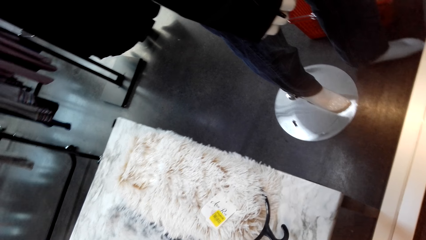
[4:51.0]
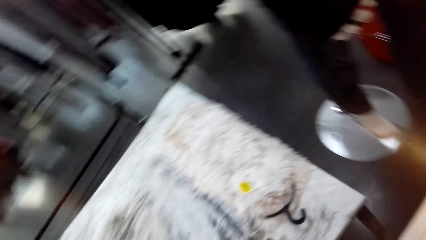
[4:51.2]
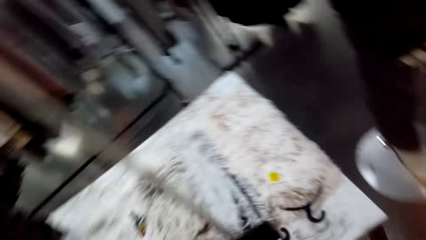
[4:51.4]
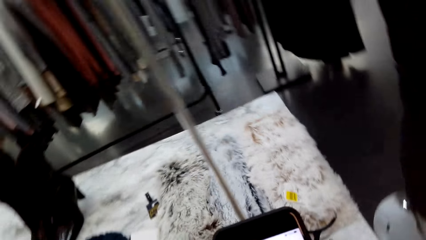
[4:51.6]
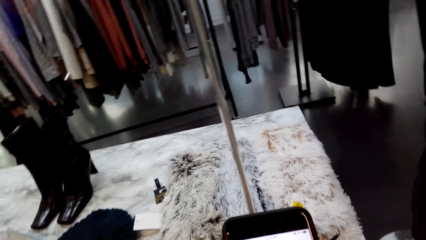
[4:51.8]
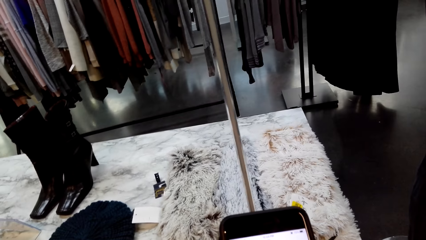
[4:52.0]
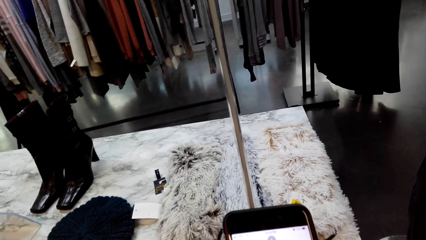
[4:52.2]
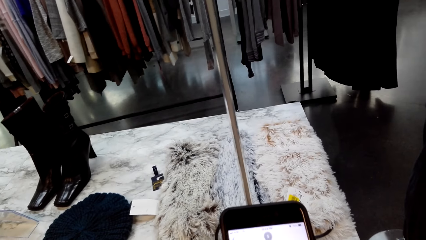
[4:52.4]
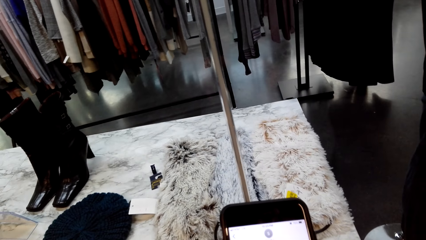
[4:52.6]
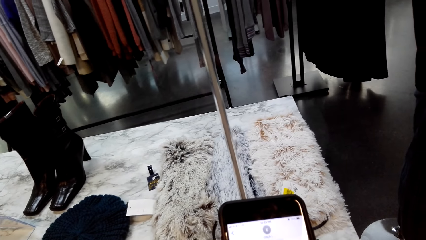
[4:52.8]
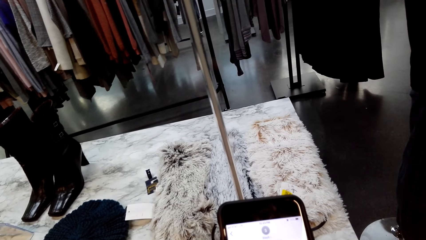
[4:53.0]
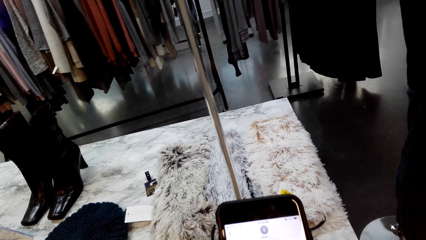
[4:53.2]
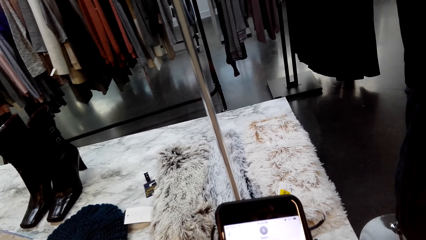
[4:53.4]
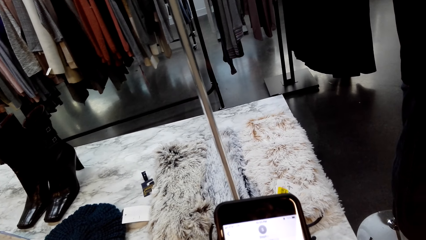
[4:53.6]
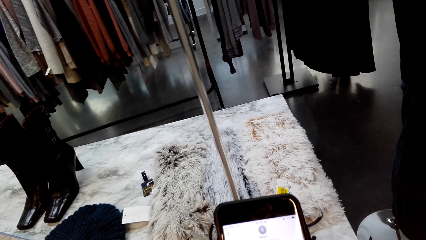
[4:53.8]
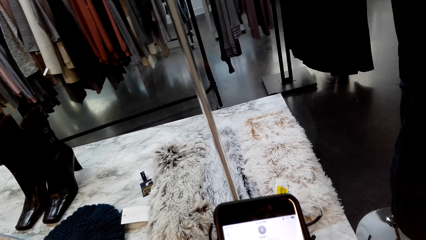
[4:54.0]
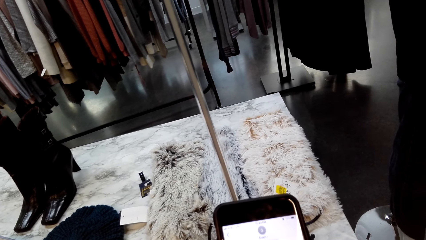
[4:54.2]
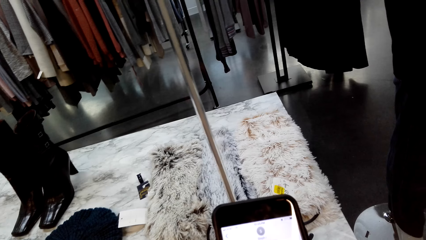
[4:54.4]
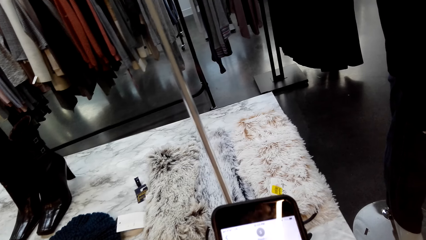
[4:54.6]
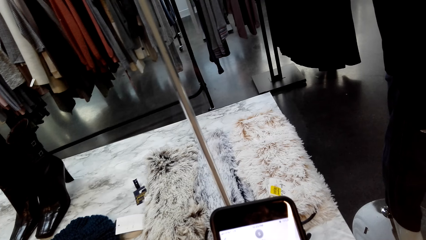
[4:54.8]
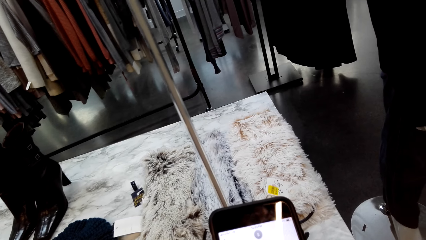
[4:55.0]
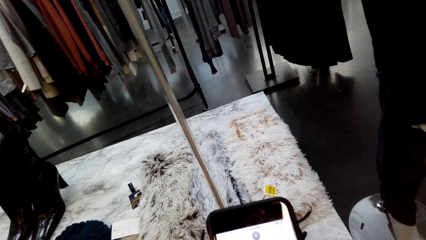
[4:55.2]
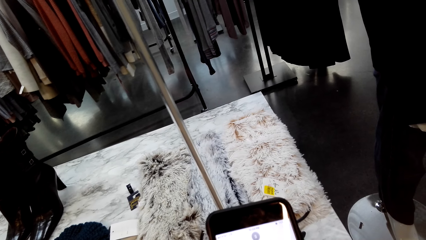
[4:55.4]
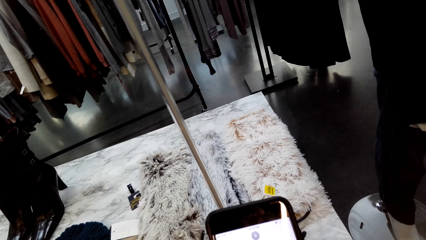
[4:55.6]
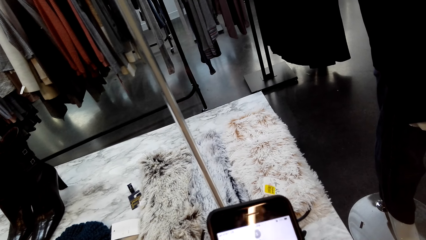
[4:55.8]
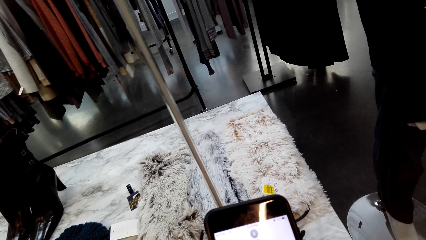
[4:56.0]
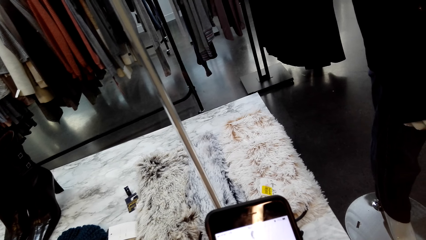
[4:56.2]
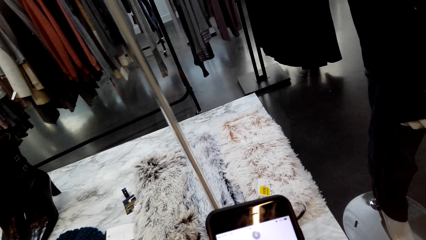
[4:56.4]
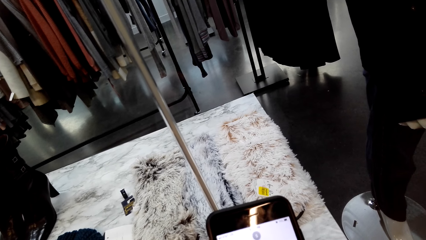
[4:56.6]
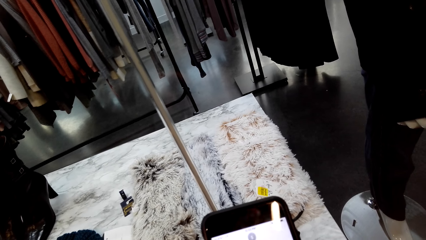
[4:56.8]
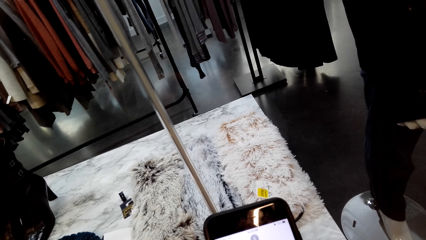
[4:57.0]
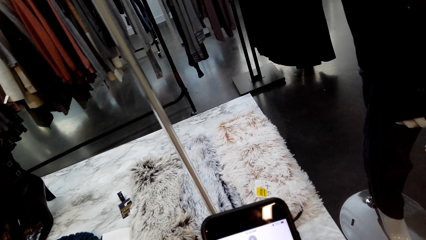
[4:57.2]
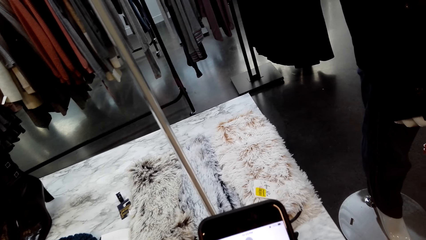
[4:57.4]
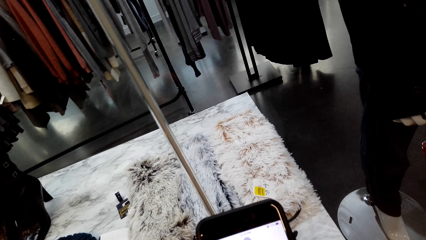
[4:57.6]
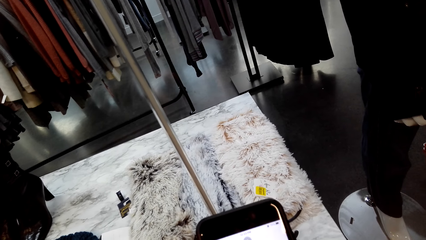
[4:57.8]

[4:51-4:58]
The camera wearer operates the phone.

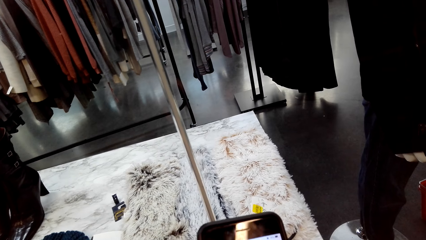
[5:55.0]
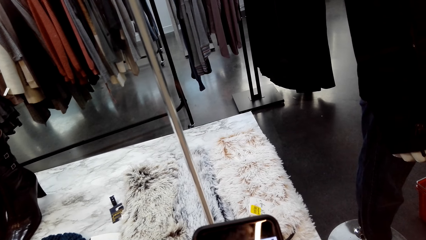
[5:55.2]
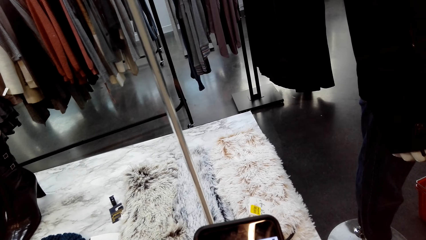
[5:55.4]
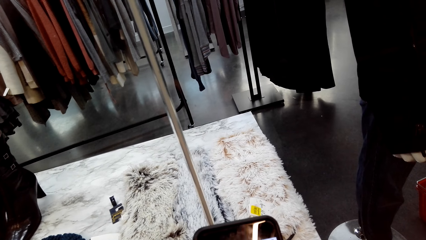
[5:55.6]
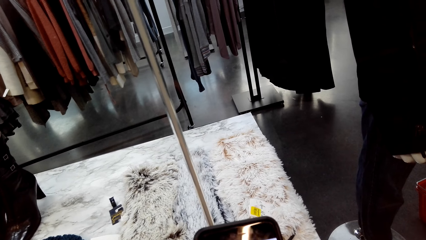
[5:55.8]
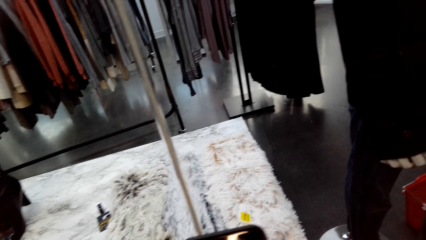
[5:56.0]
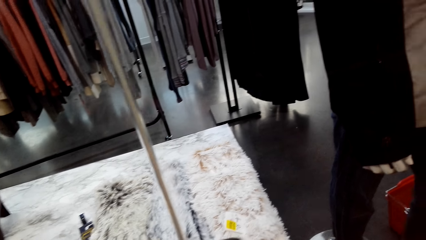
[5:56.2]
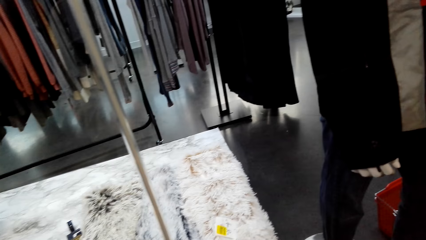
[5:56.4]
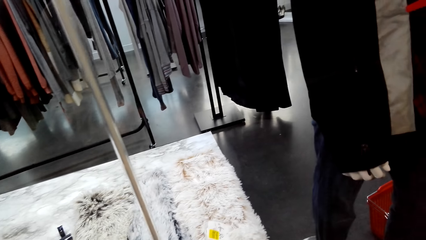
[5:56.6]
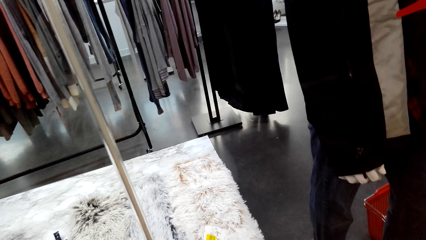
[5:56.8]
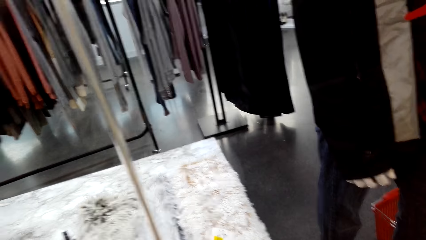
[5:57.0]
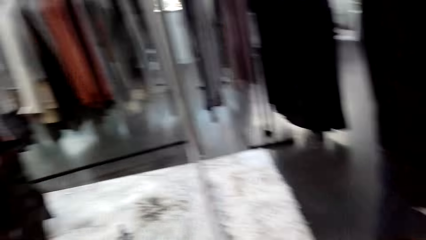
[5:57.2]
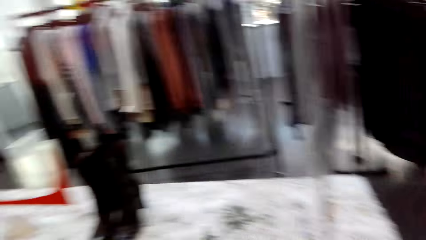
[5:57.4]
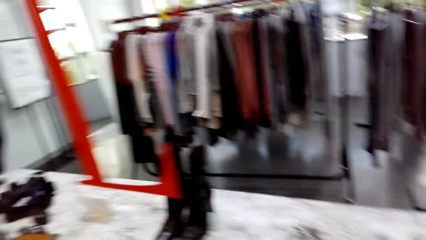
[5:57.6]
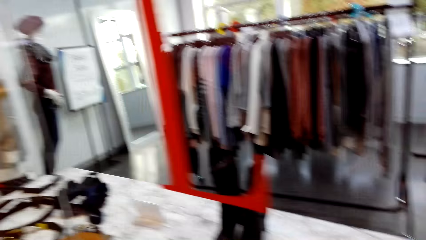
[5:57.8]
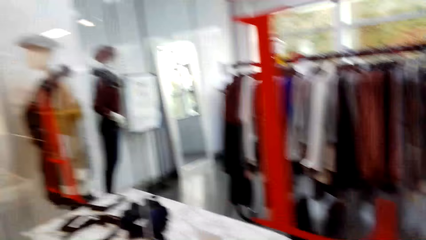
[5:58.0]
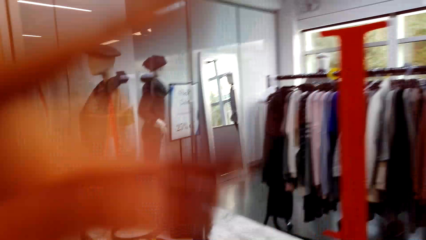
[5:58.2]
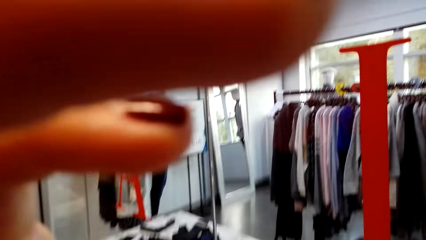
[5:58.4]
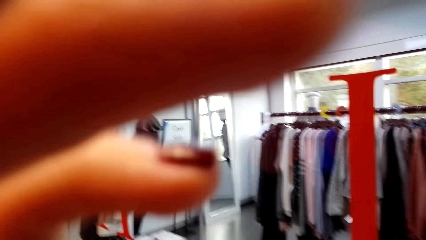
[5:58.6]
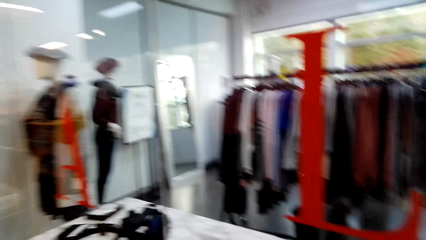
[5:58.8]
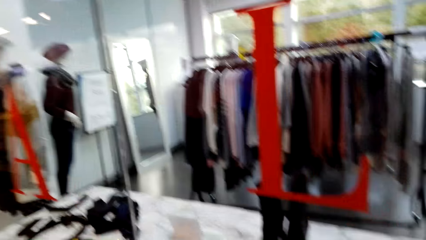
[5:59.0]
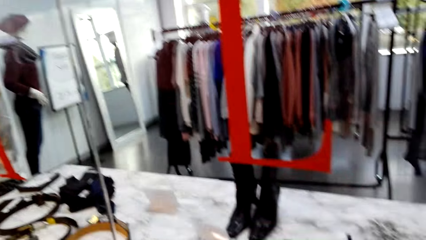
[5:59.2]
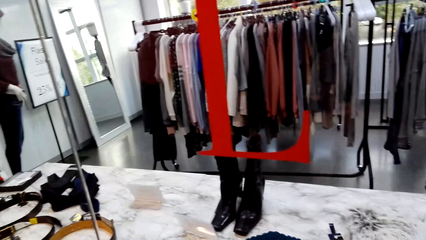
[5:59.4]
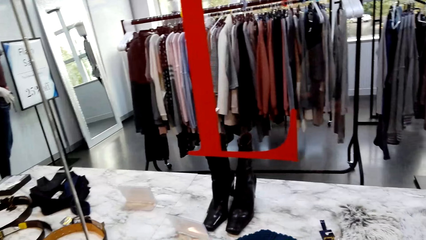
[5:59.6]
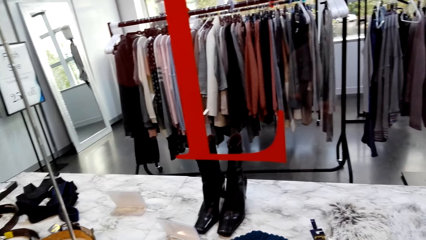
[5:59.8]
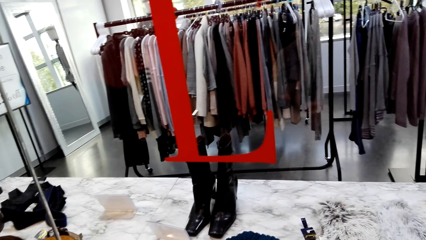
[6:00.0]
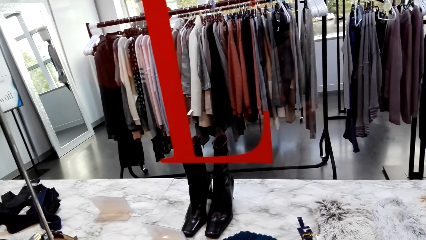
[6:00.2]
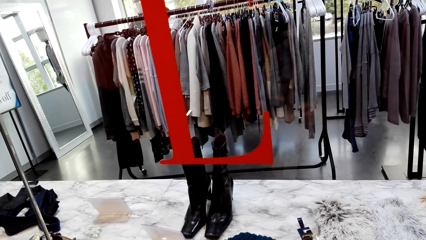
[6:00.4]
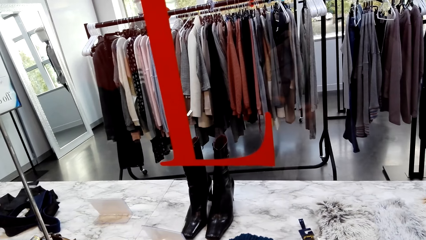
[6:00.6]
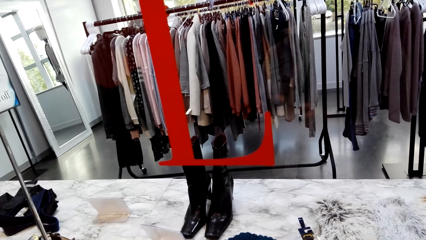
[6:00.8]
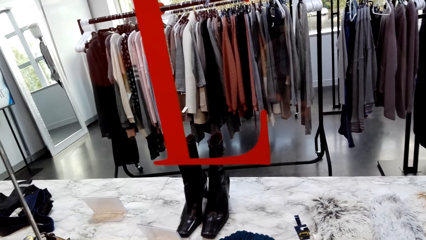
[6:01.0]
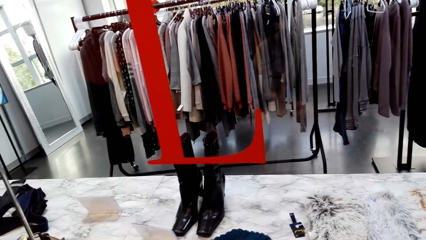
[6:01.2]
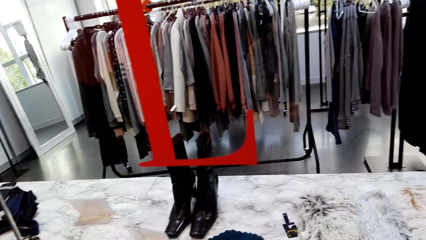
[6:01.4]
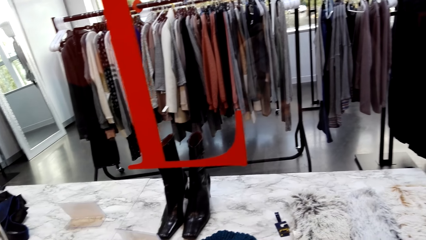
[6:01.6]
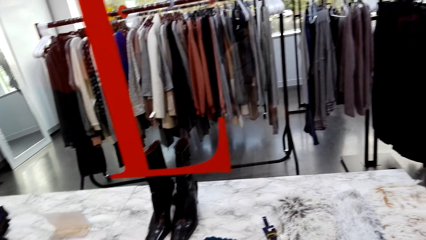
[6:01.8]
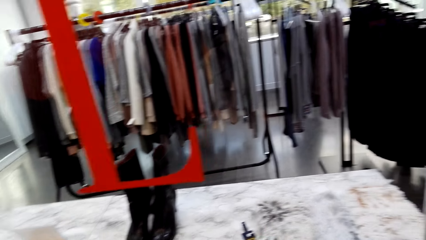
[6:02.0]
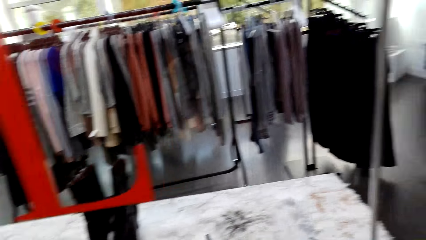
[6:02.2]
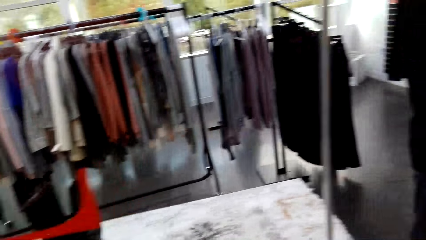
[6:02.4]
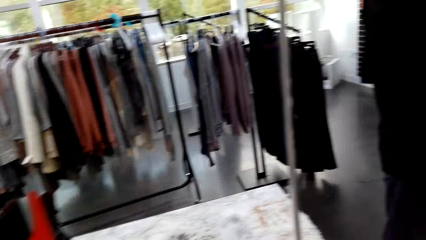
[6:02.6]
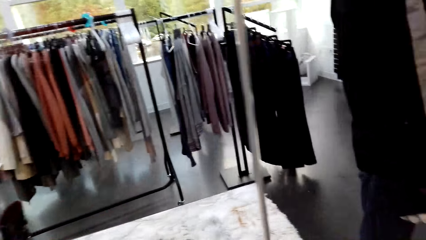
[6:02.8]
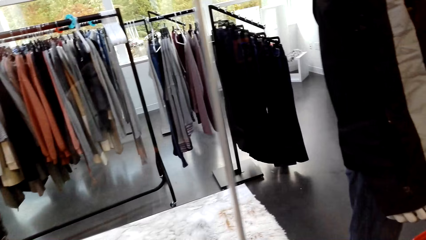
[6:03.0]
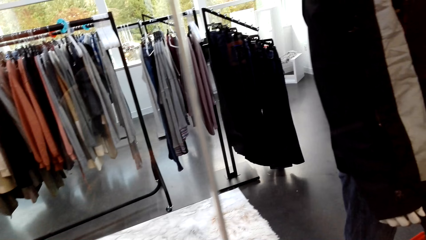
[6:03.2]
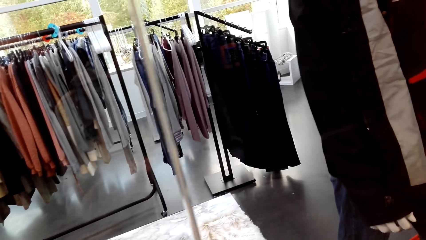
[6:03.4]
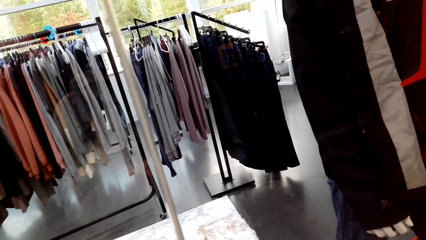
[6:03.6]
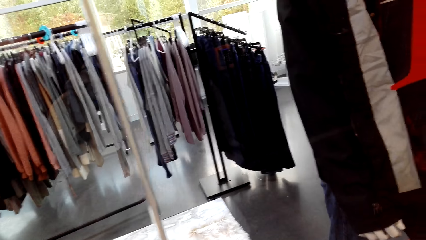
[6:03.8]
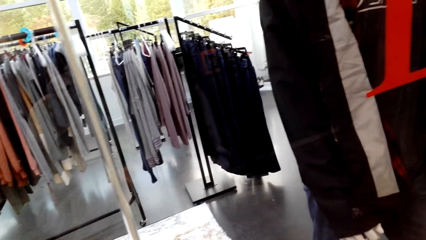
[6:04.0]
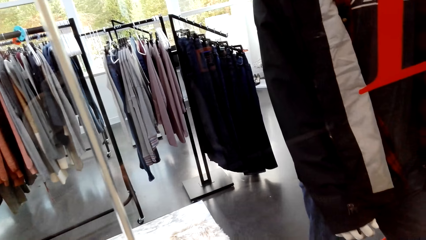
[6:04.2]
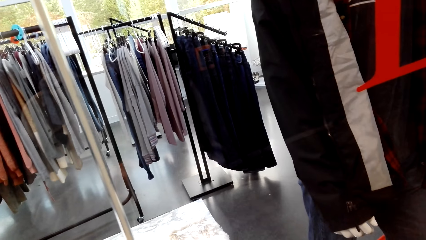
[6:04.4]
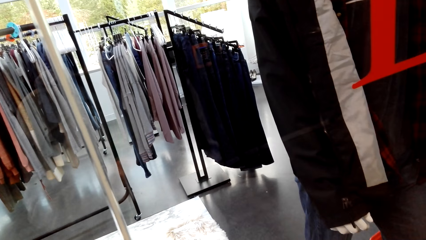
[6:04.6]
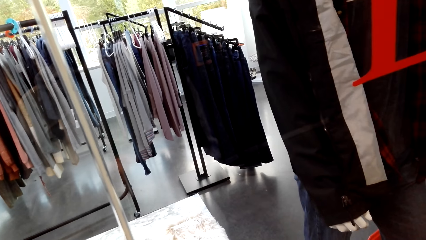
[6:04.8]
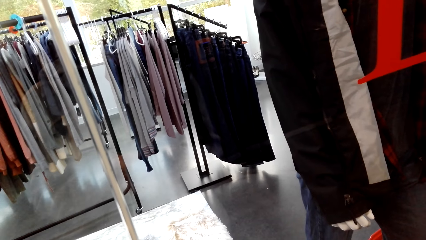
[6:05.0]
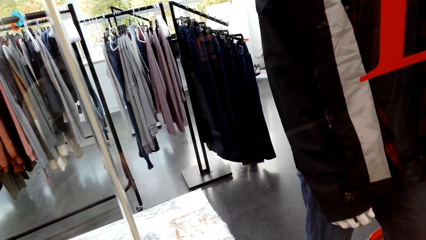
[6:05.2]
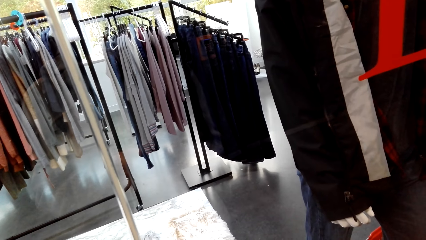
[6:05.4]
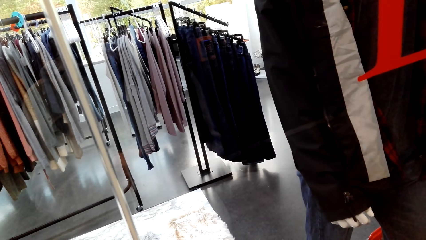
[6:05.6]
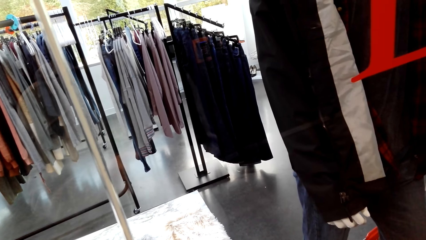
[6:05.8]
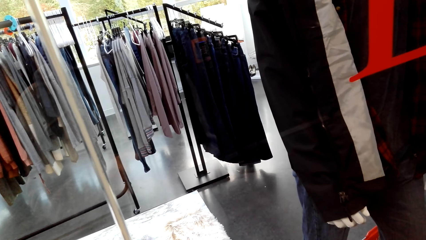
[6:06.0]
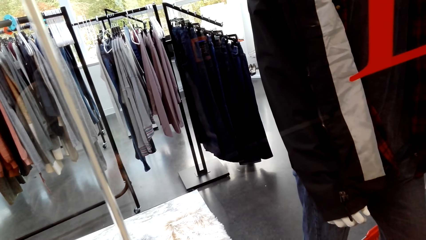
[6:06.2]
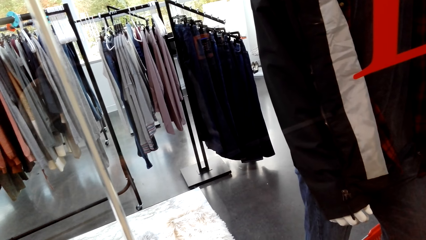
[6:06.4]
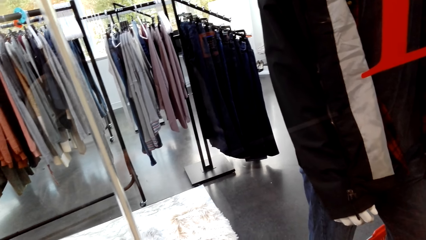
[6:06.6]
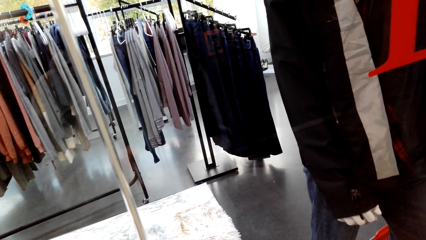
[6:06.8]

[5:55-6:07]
The camera wearer looks around. They walk in the cloth shop.
